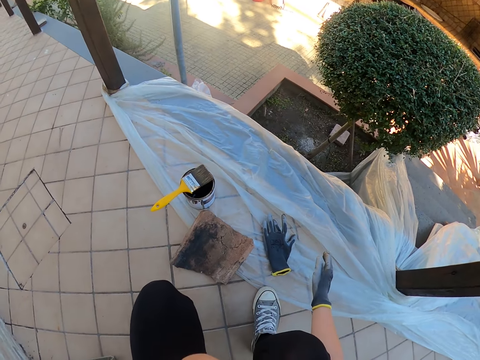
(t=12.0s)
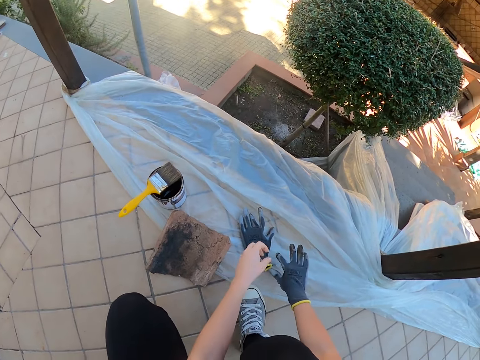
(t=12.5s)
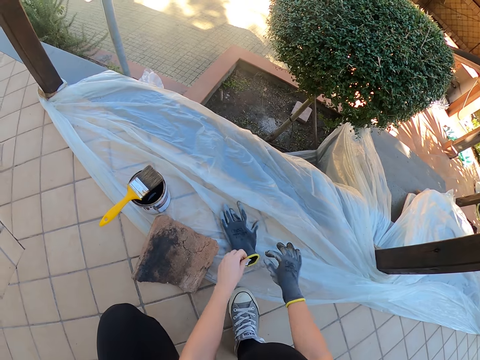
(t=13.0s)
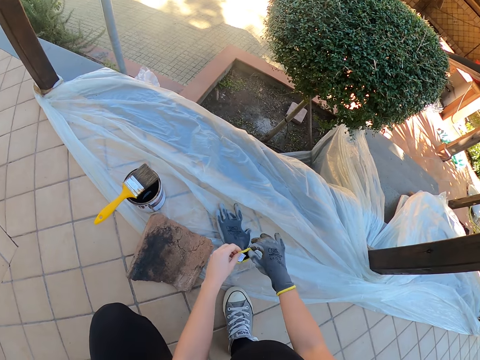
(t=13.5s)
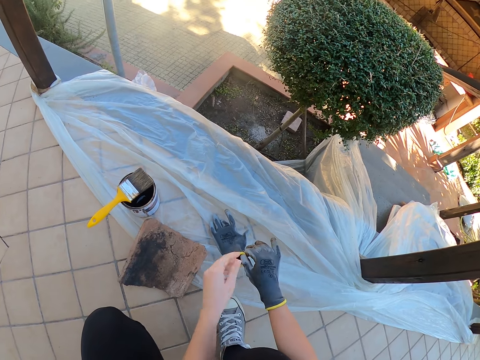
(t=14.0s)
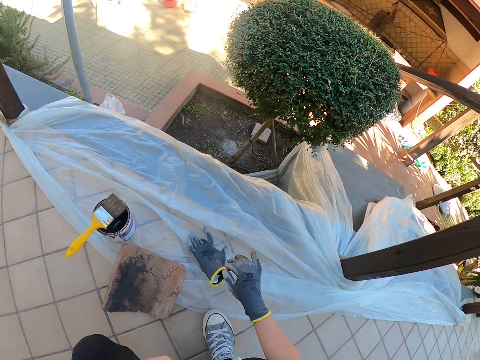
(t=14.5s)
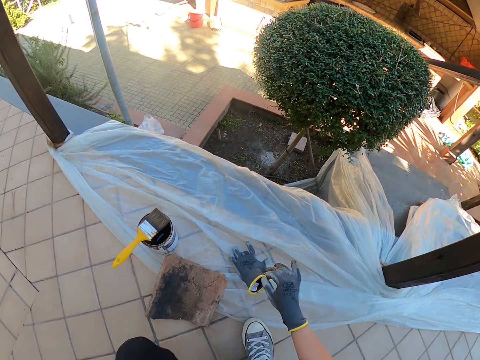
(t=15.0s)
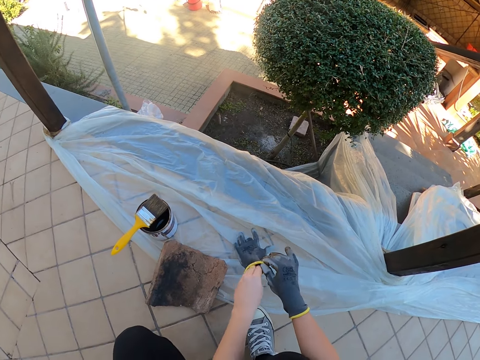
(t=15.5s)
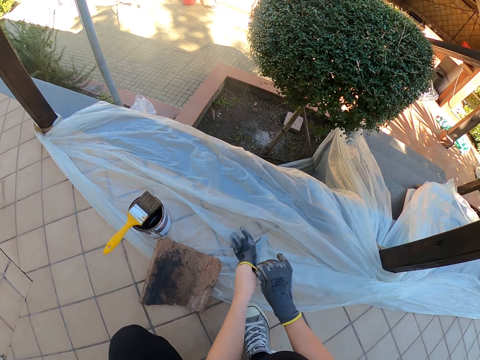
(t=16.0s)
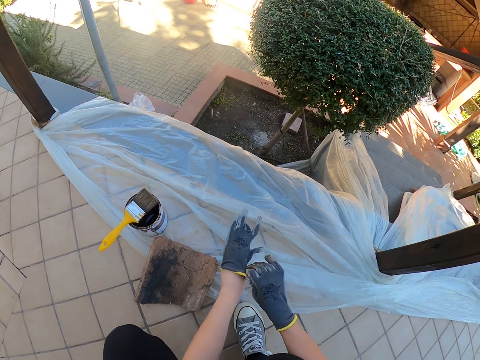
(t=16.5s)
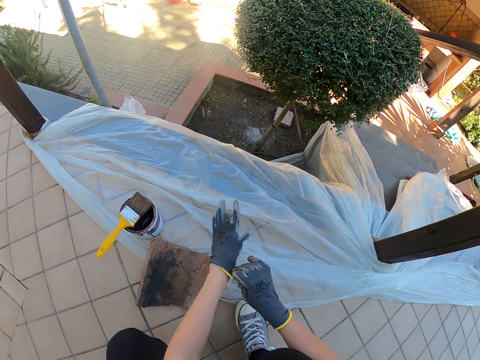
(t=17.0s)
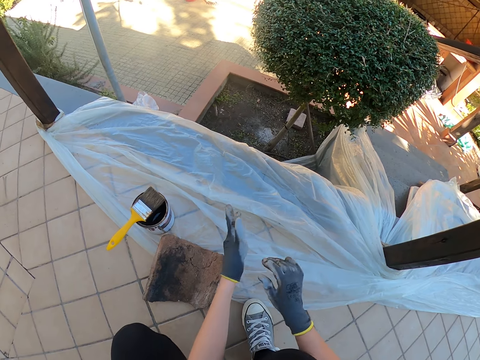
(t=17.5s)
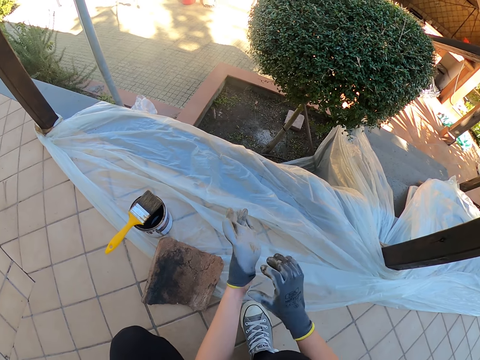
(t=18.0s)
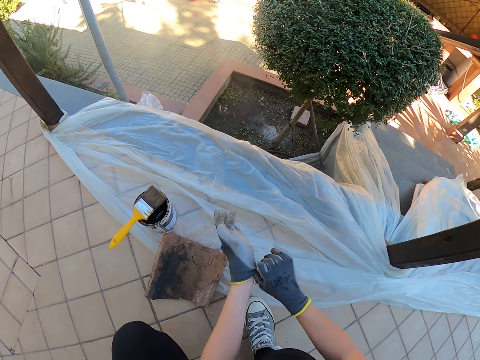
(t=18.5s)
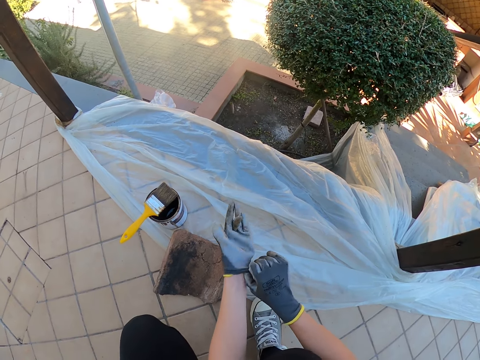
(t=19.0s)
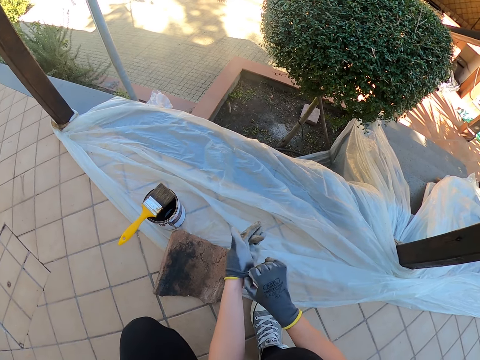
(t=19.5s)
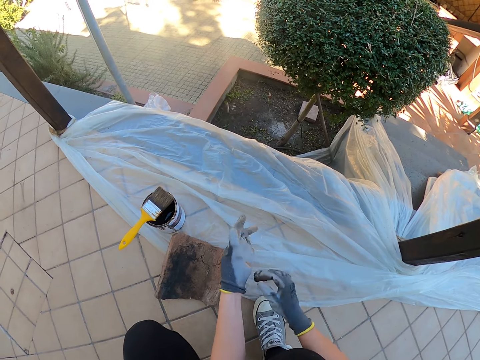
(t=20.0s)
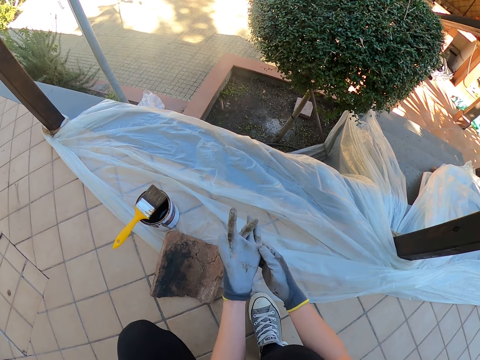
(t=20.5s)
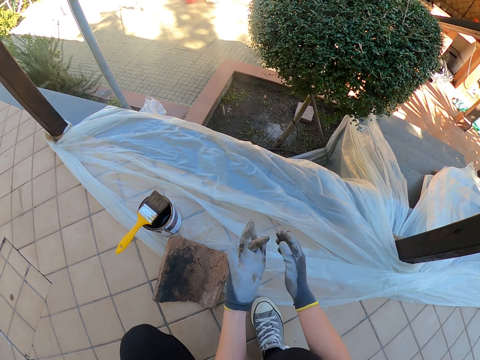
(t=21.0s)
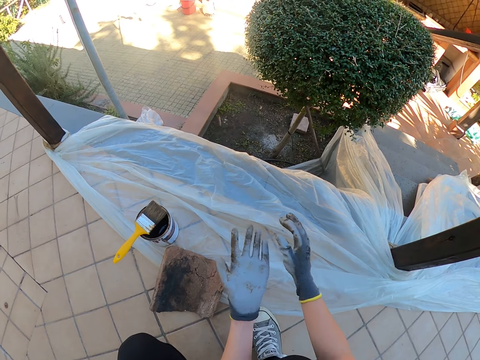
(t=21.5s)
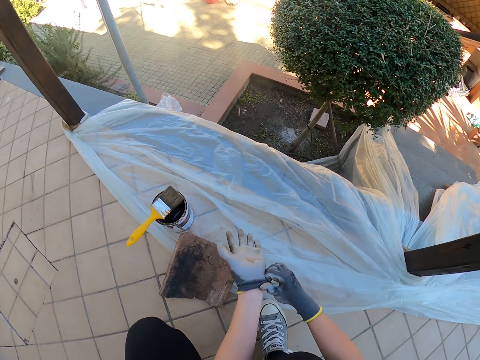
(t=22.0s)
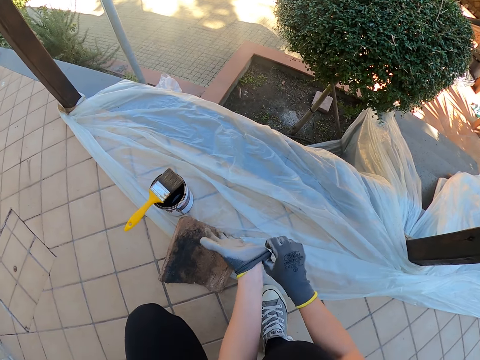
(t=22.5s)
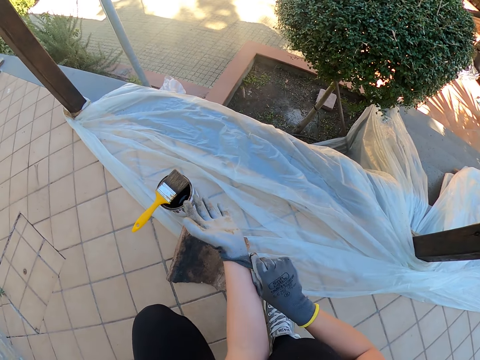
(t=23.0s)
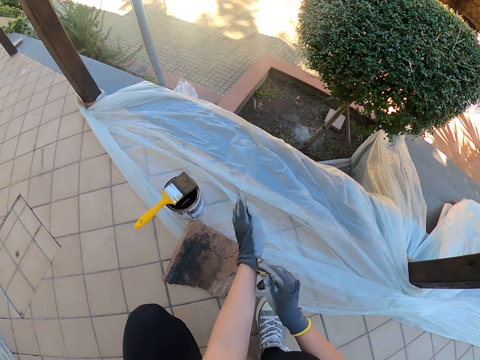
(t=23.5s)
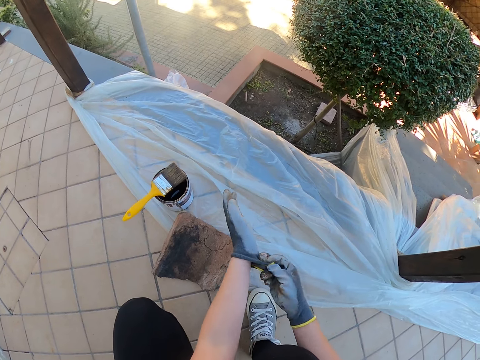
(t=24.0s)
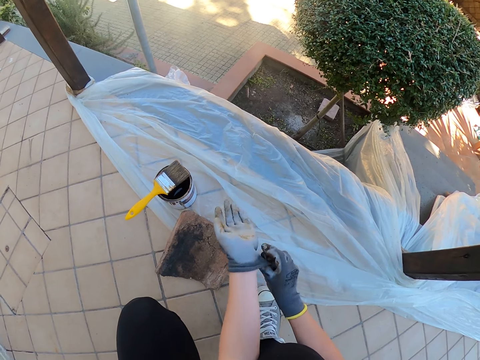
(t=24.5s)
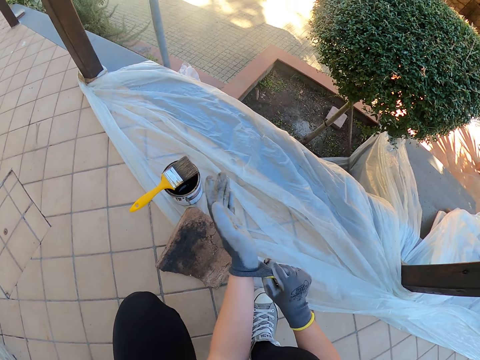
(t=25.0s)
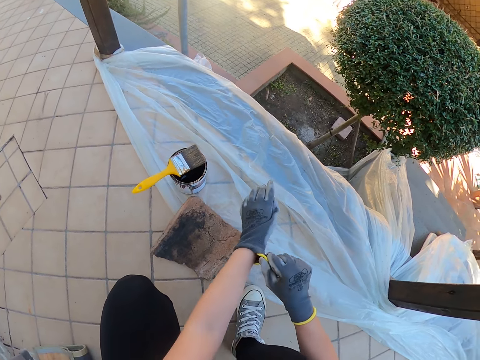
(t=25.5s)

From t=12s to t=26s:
The camera wearer picks up a glove. They put on the left hand of the hand glove.

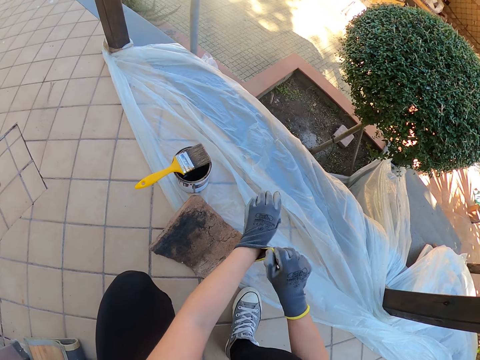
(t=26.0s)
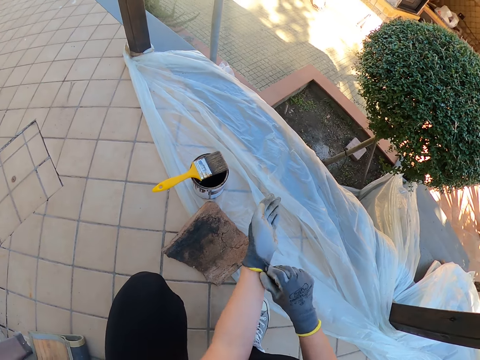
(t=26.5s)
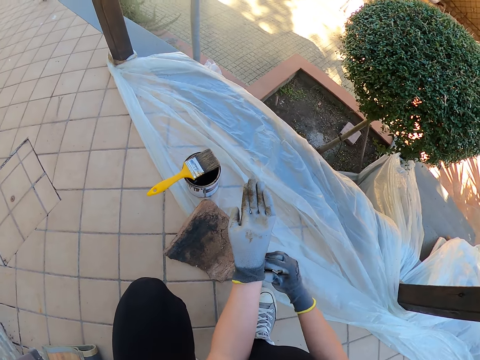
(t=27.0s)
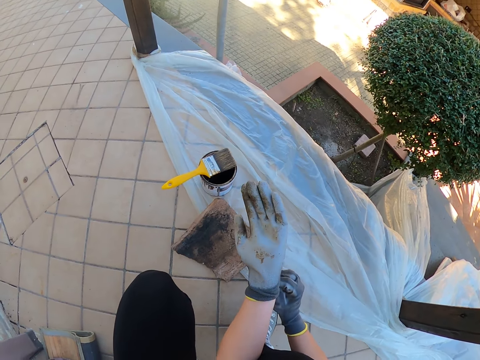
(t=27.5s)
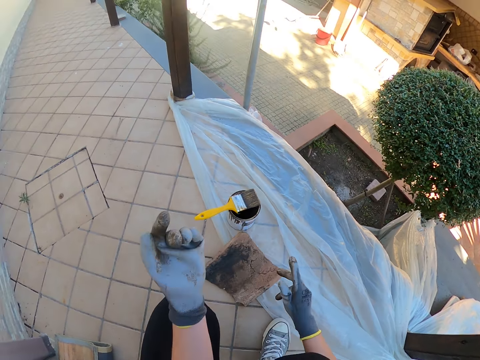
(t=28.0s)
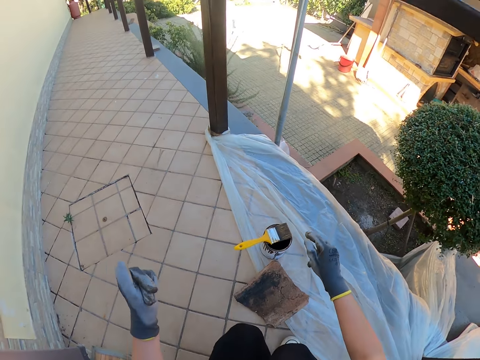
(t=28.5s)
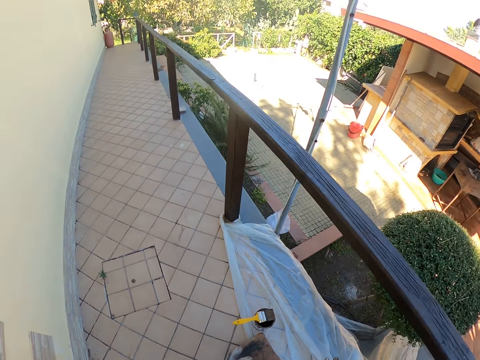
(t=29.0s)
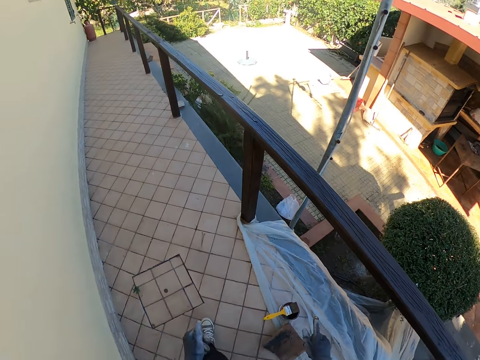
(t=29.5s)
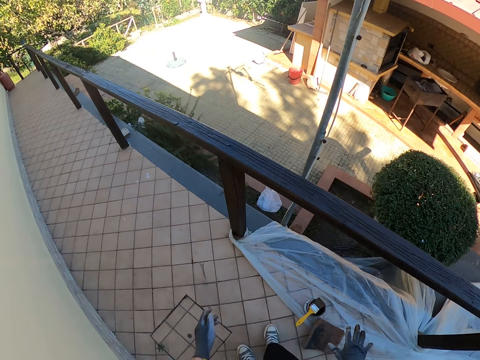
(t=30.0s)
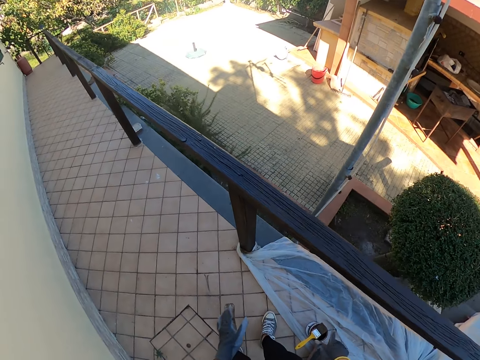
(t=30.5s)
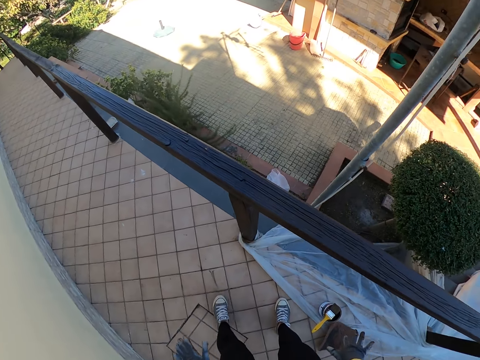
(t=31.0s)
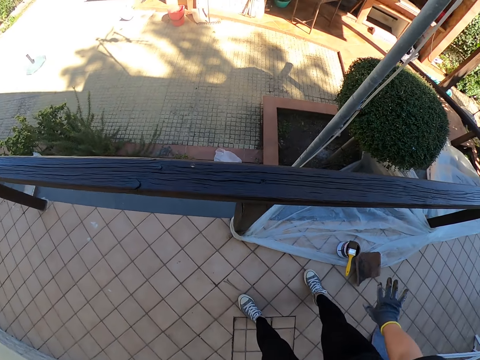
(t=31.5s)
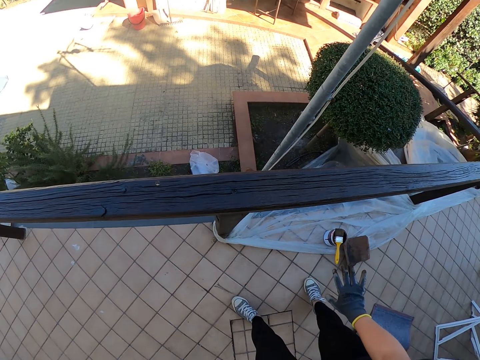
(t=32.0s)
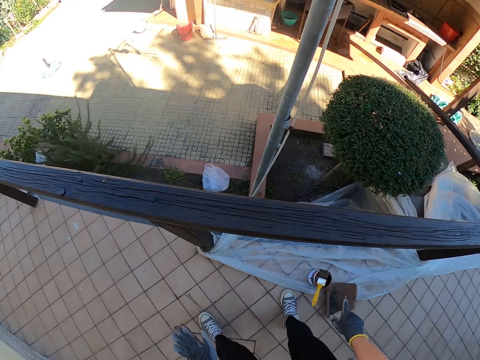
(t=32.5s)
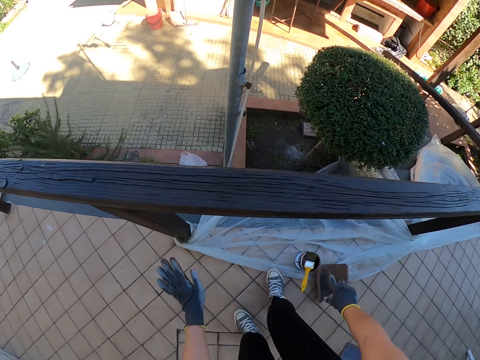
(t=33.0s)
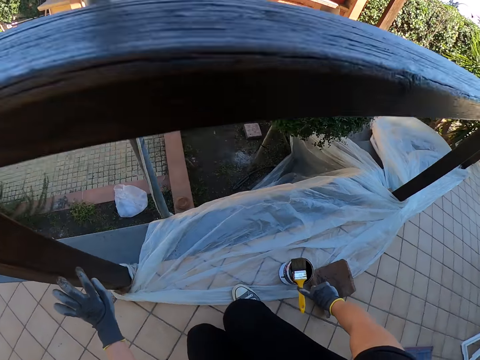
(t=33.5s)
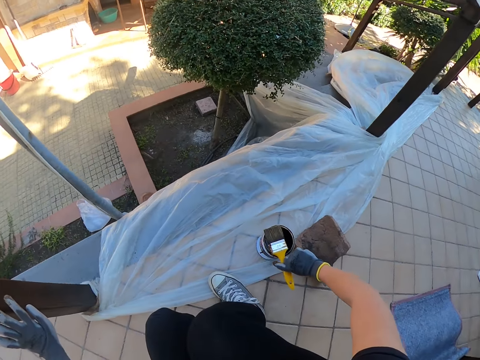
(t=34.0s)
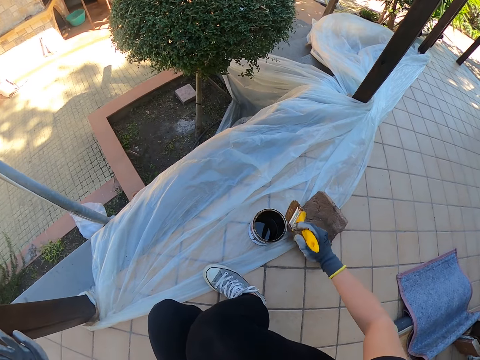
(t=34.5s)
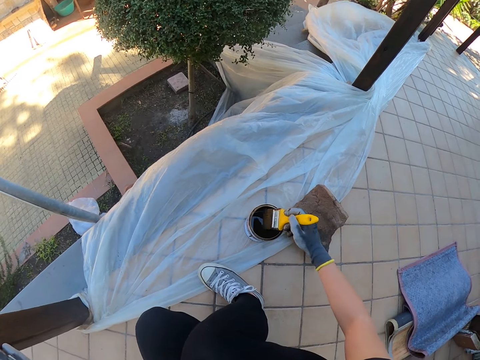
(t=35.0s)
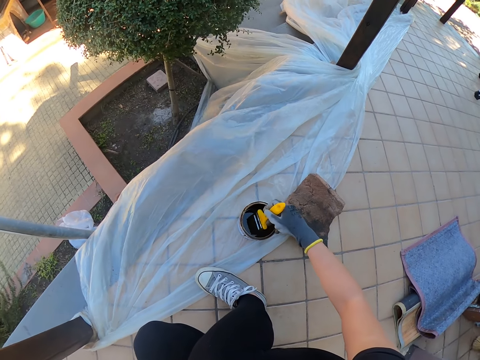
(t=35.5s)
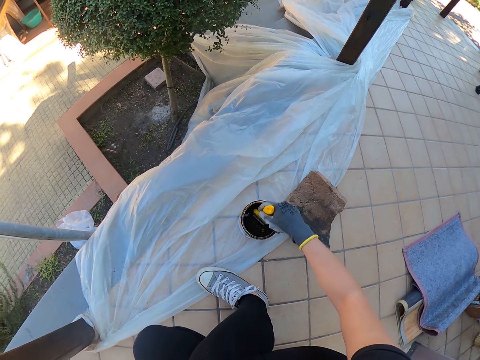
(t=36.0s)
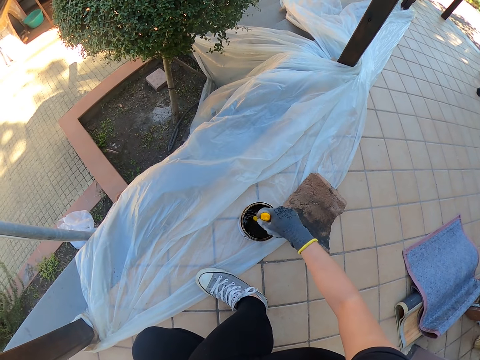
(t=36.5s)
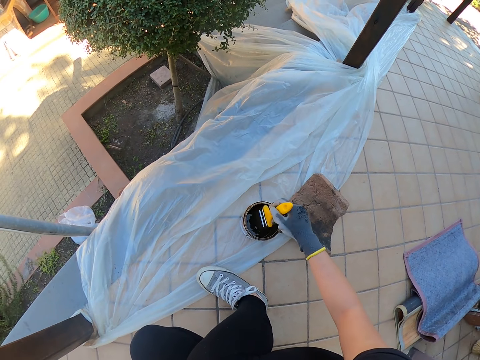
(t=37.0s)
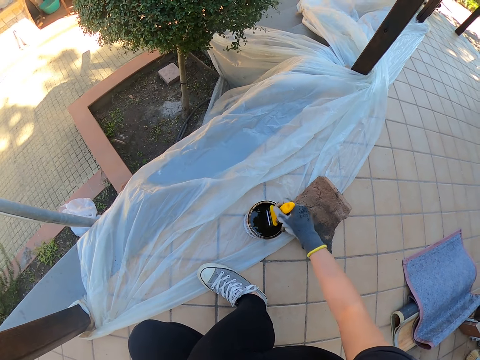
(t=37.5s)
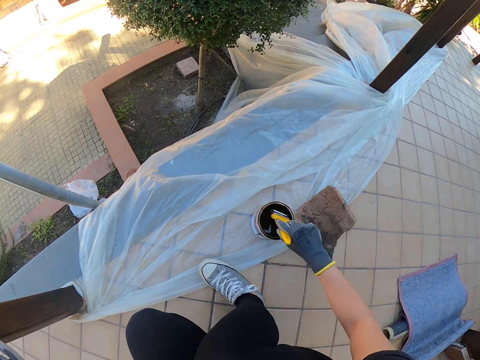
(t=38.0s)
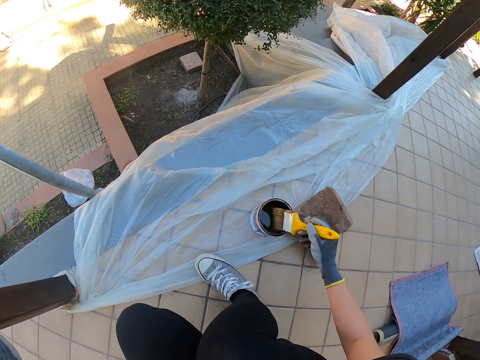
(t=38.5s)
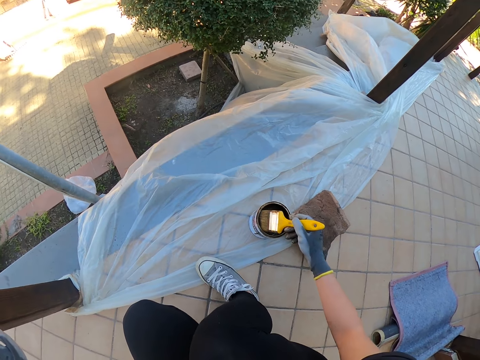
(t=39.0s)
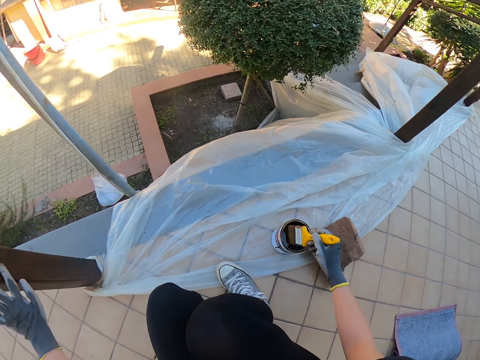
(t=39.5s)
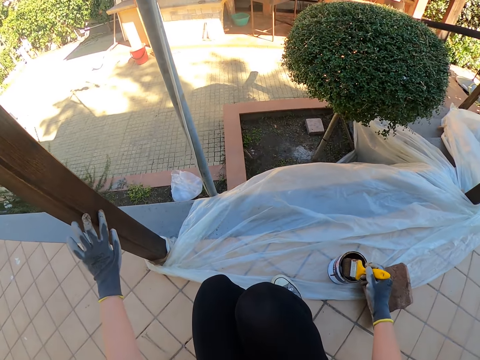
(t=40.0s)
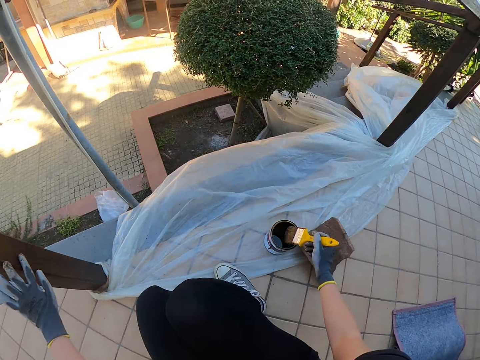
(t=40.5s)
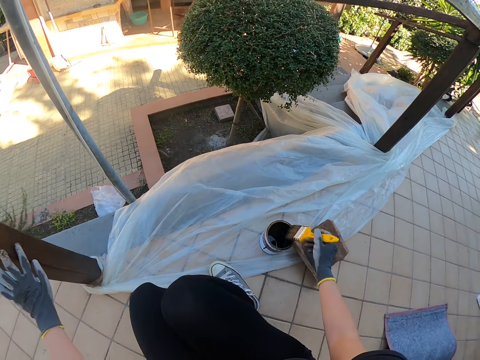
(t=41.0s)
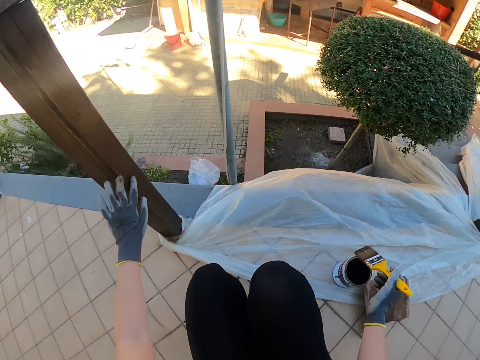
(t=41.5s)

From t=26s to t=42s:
The camera wearer stands up. They walk, squat. They pick up a paint brush from the top of a paint can. They dip the paint brush in the paint can. They drain the paint on the brush by the side of the paint can. They hold a wooden guard rail. They remove the brush from the paint can.
